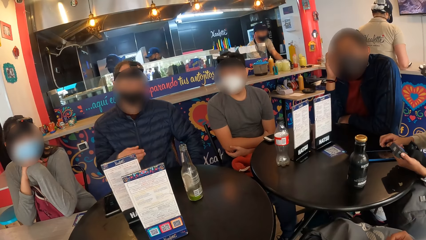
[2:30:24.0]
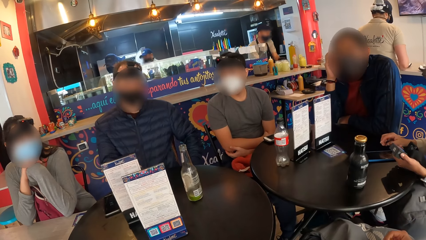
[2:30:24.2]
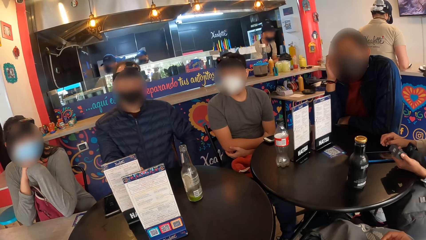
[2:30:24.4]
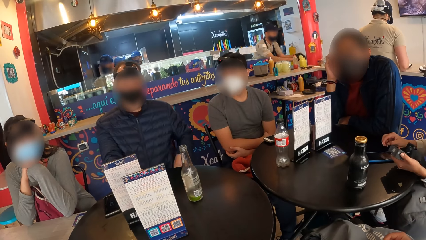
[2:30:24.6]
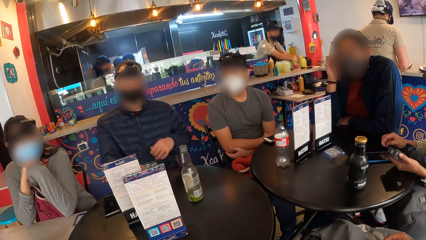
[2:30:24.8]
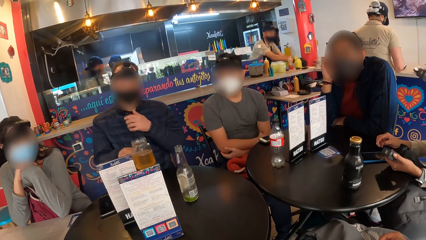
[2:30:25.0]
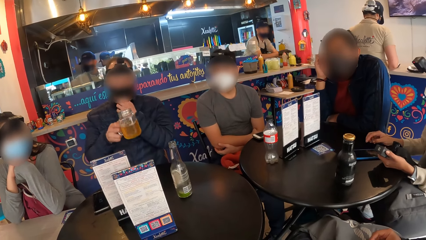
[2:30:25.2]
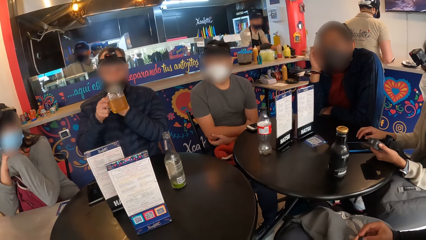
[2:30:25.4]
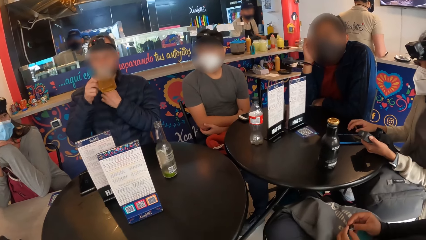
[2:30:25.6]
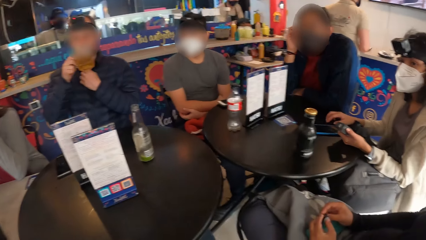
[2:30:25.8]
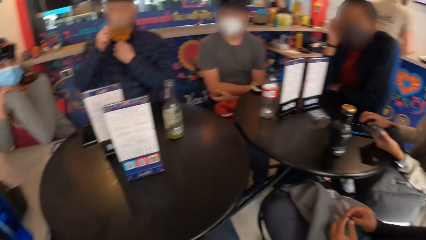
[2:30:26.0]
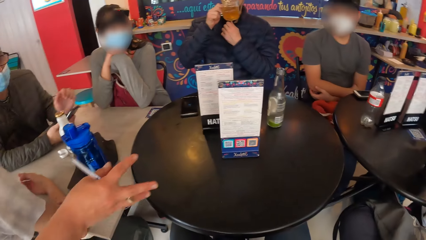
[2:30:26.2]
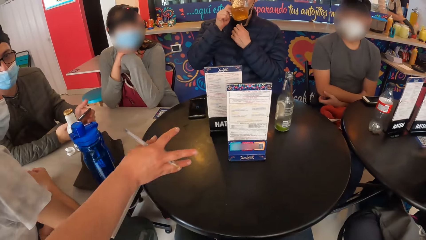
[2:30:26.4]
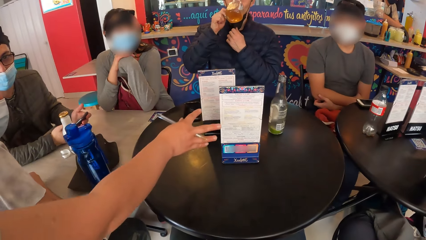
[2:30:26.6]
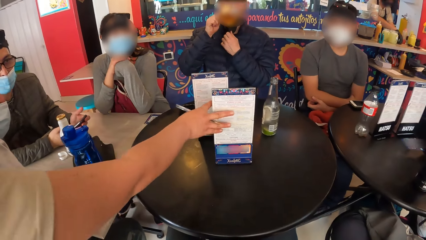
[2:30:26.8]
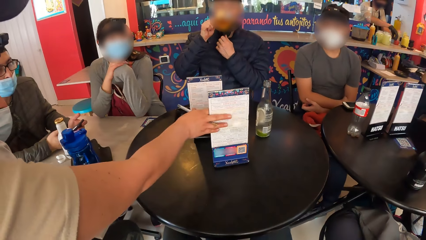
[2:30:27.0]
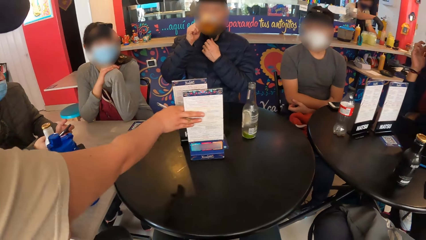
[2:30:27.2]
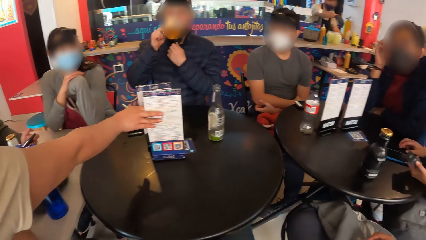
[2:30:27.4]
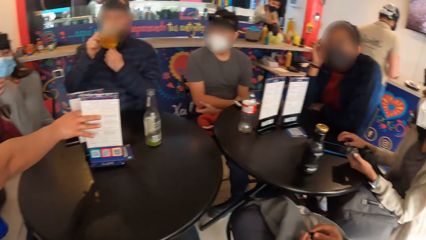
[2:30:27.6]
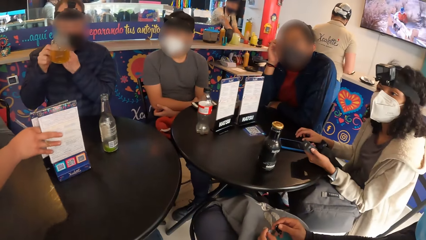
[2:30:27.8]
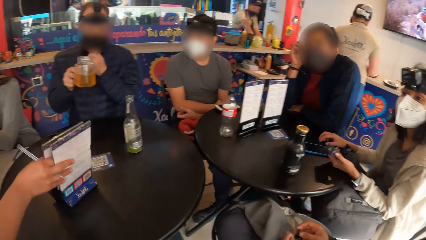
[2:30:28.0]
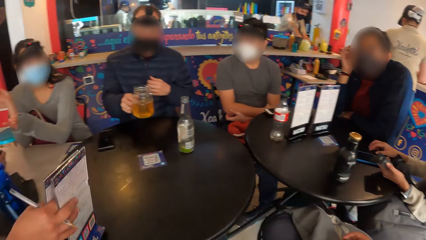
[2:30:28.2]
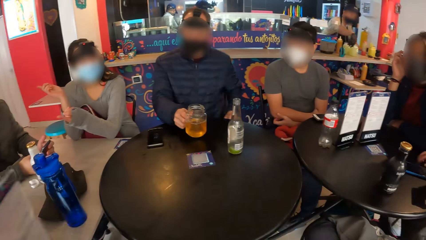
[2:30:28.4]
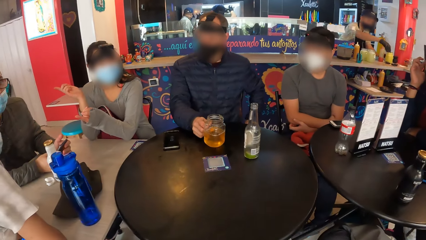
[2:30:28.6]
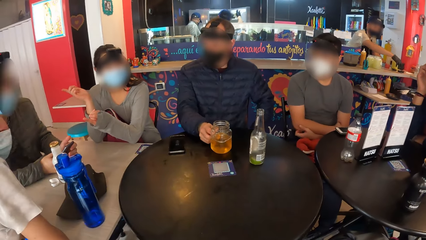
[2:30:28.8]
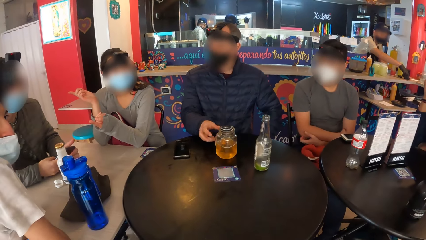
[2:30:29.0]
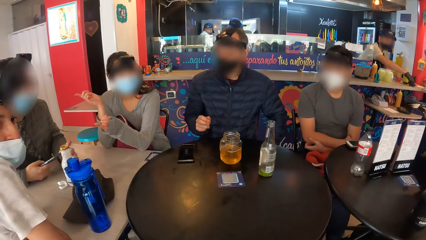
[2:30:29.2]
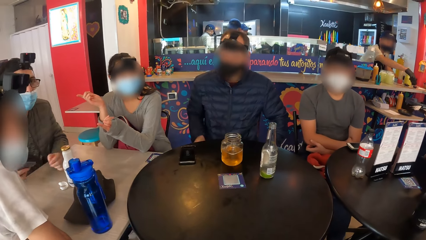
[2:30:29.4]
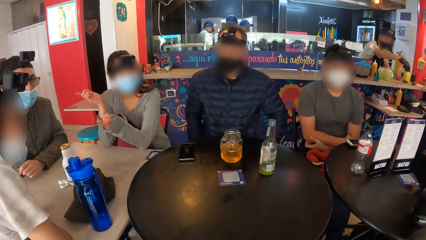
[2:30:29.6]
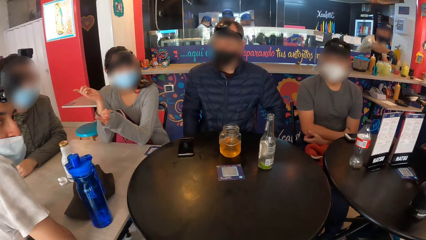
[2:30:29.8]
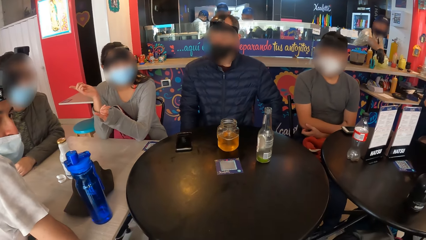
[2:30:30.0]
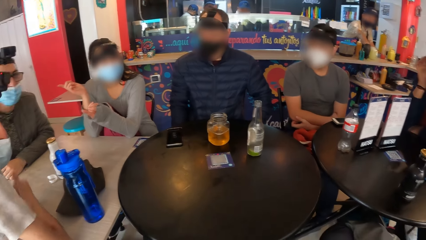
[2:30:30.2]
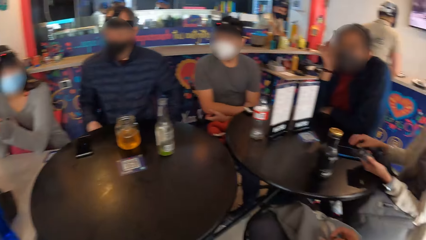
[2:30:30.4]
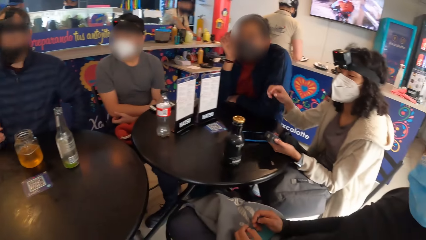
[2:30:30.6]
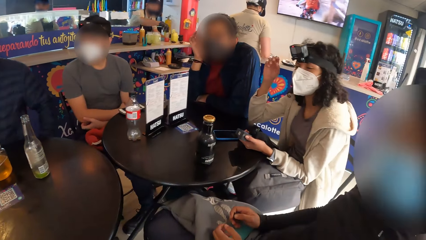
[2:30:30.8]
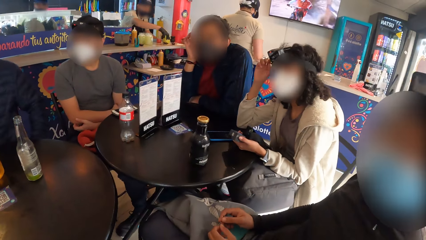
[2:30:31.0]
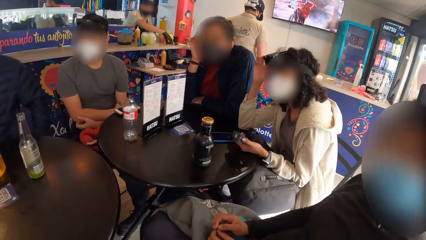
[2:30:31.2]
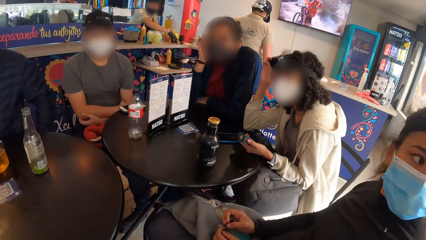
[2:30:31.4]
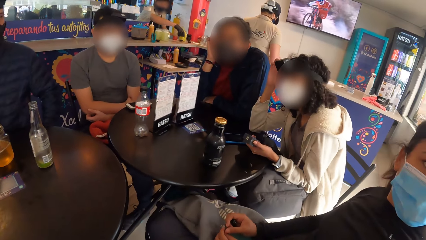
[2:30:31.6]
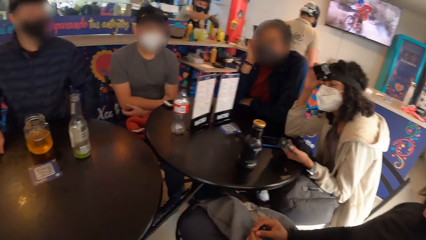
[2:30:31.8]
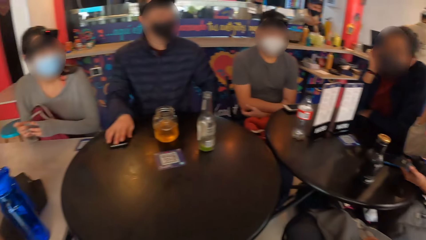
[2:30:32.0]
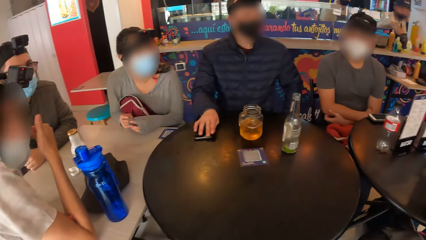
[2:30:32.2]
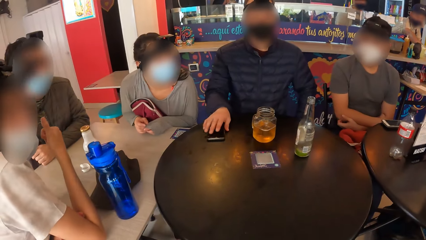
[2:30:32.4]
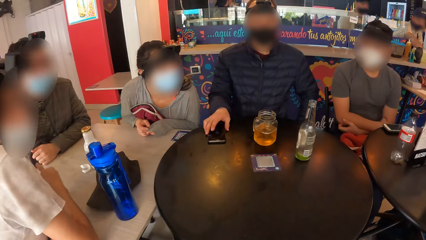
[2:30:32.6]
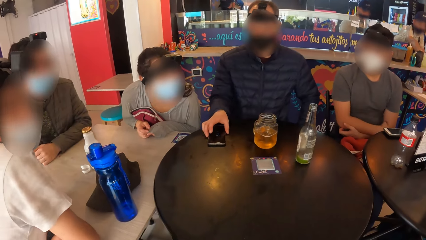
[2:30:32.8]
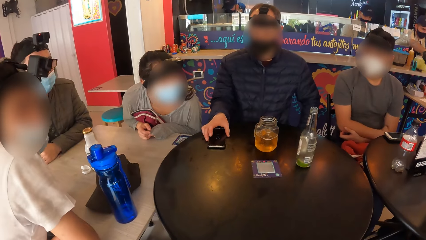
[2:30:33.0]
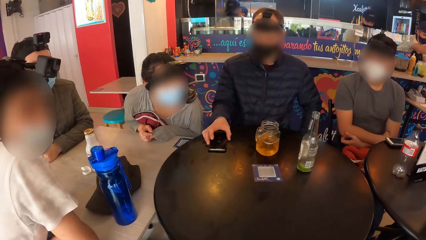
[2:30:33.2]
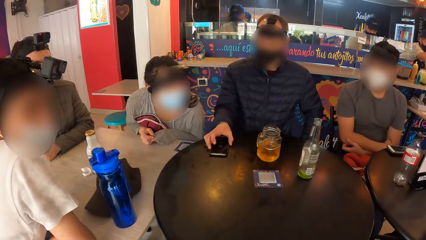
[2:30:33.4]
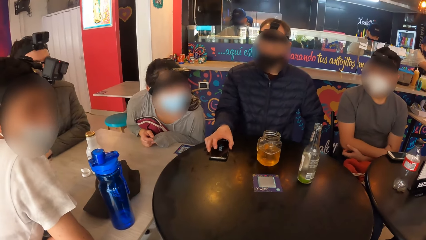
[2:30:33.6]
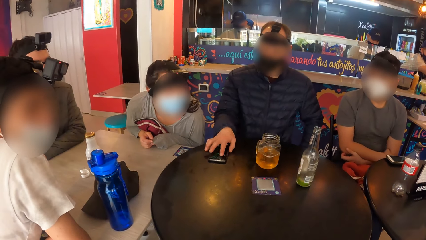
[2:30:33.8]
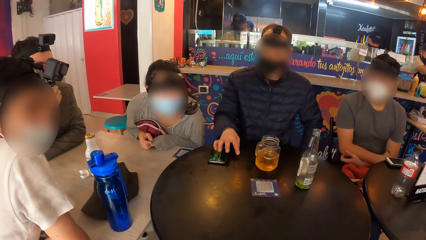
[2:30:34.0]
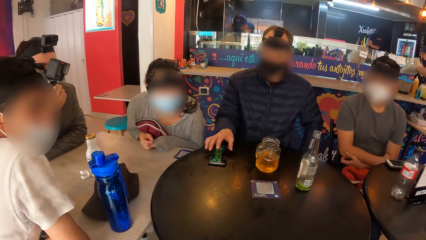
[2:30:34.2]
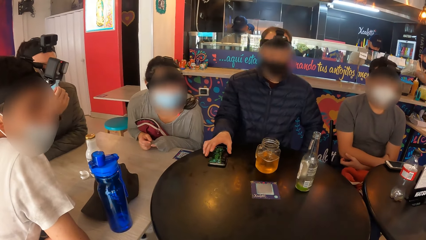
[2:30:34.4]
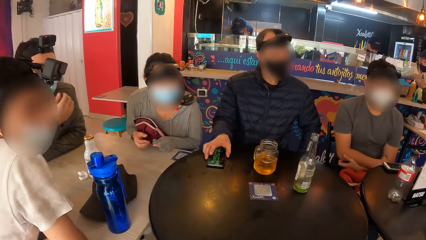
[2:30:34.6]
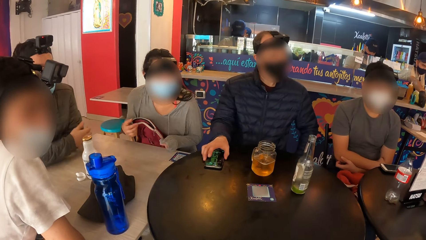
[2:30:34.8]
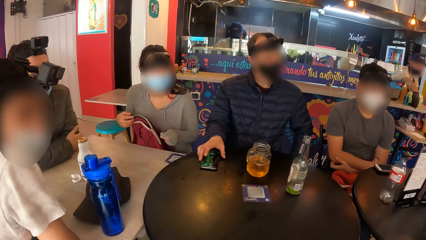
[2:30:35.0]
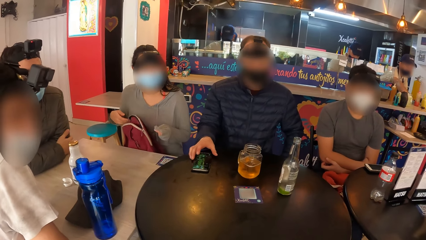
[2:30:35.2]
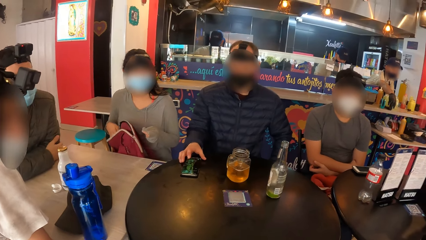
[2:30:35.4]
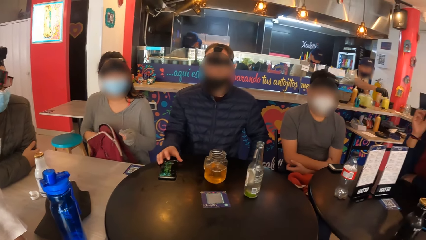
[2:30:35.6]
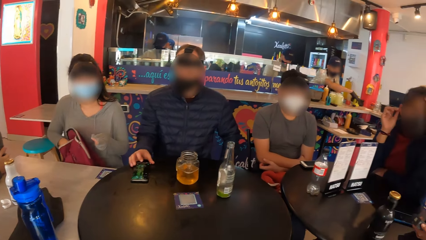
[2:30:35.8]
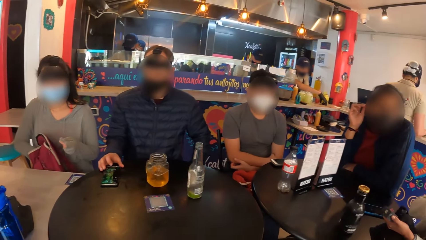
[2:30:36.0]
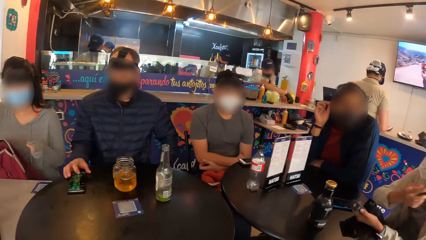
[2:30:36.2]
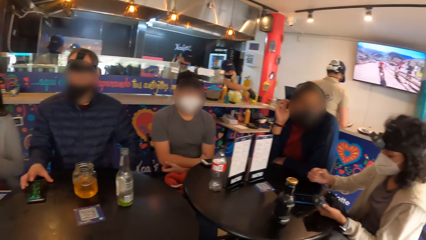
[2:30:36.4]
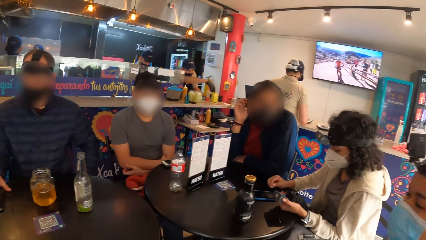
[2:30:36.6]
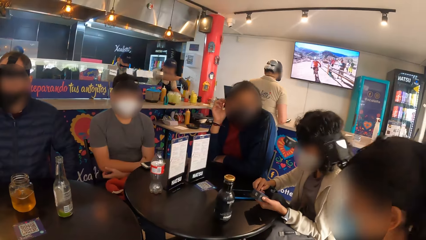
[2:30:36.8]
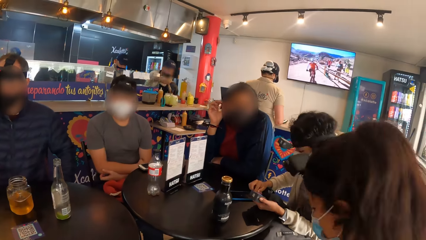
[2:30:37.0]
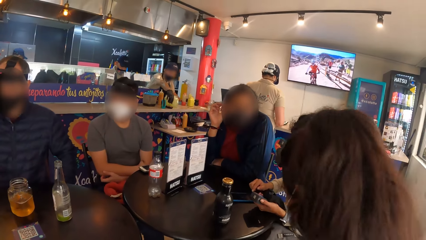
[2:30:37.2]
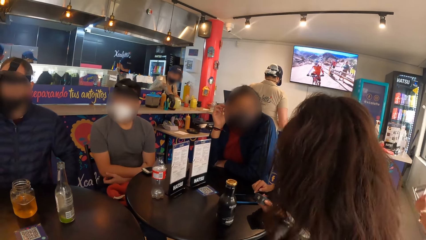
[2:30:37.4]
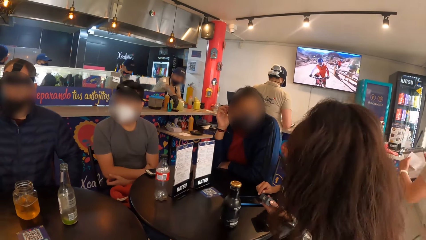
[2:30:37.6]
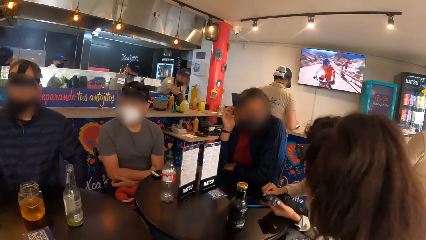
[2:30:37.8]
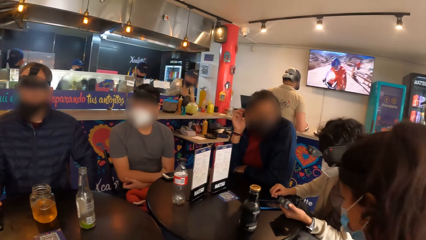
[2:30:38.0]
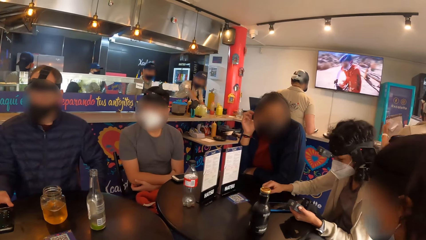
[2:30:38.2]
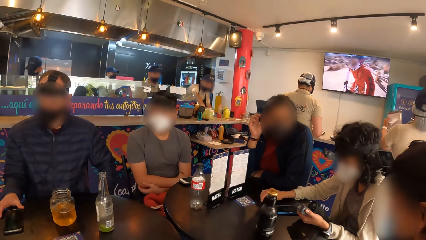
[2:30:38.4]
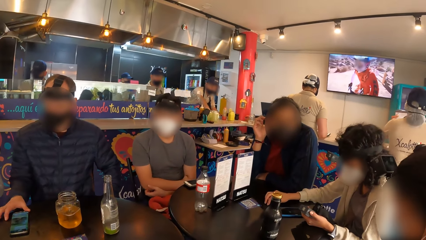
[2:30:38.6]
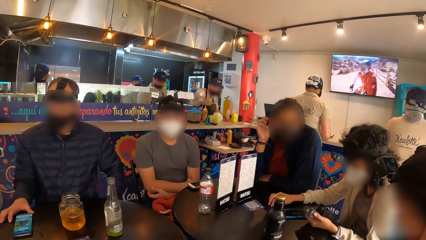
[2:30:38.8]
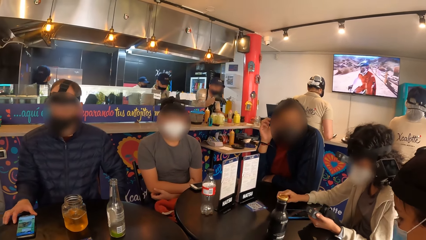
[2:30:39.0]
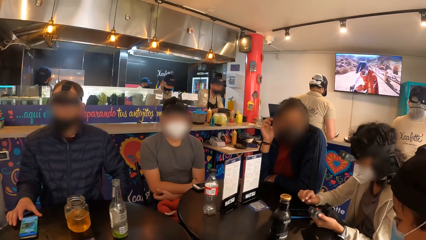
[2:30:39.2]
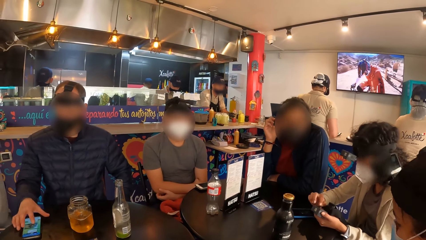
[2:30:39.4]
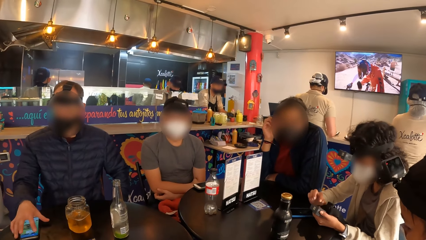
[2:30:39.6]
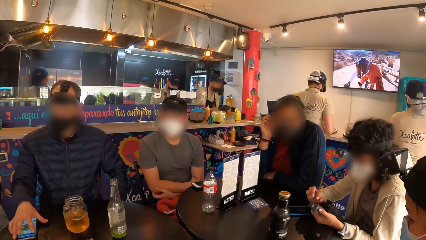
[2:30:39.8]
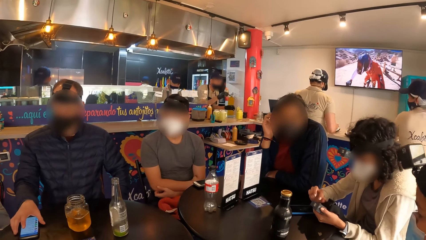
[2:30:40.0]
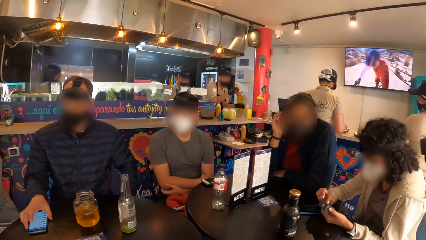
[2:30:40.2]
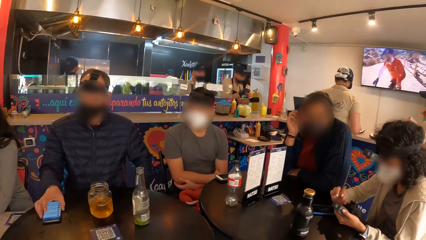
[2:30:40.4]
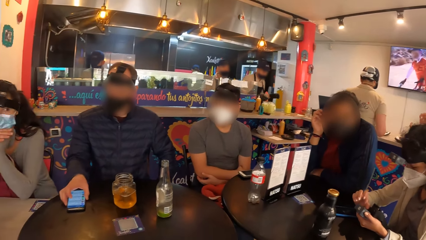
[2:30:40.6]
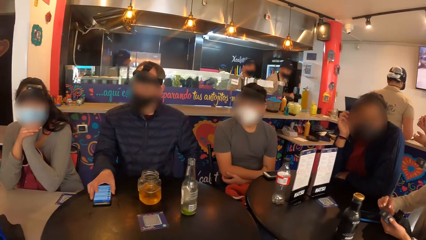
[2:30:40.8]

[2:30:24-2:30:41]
A man picks the glass of beer from a table with his right hand. The man pulls down a nose mask on his face with his left hand. The man drinks the glass of beer in his right hand. A person picks a menu card from the table. The waiter pushes a menu on the table with her right hand. The man drops the glass of beer on the table with his right hand. The camera wearer stares around the room. The woman touches the camera on her head with her right hand. The man operates a phone on the table with his right hand. Another woman puts her right hand into a bag on her lap.
